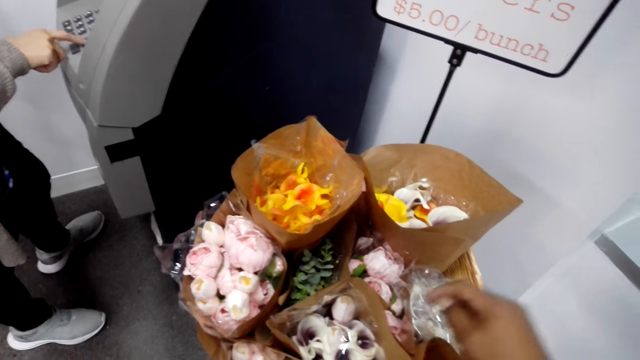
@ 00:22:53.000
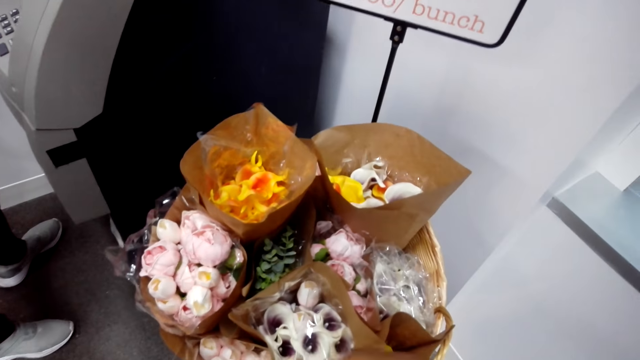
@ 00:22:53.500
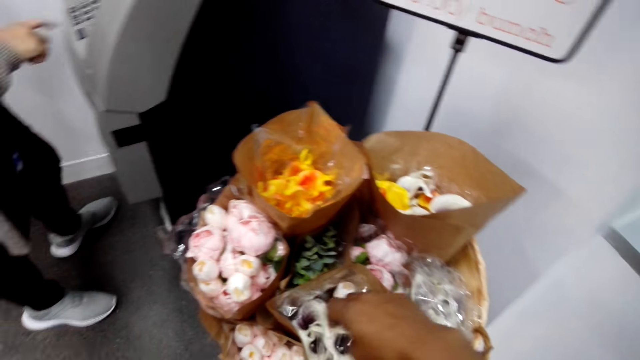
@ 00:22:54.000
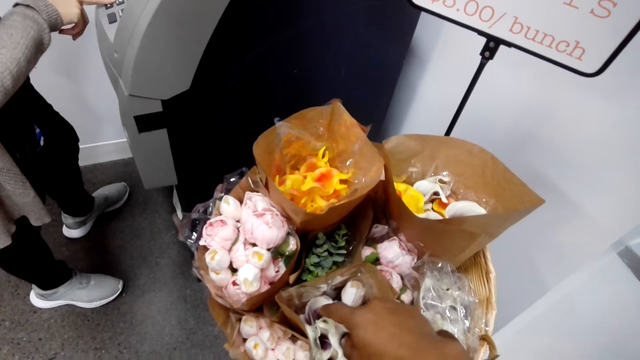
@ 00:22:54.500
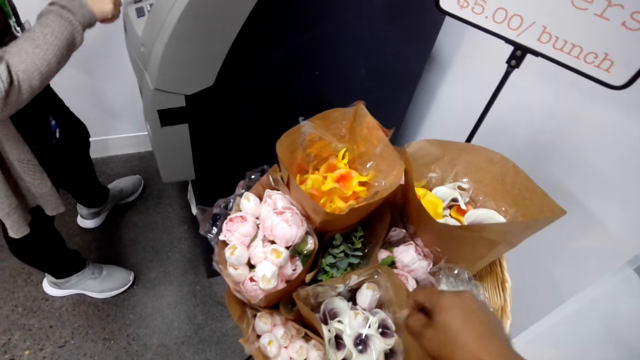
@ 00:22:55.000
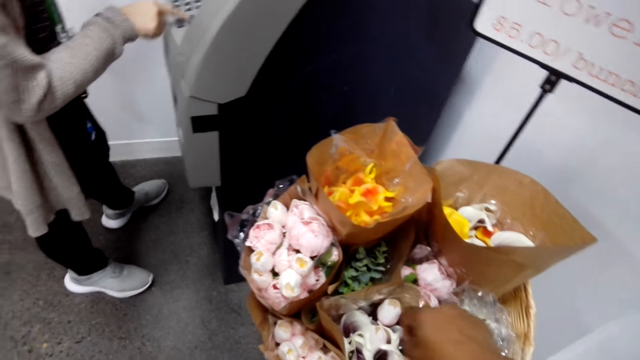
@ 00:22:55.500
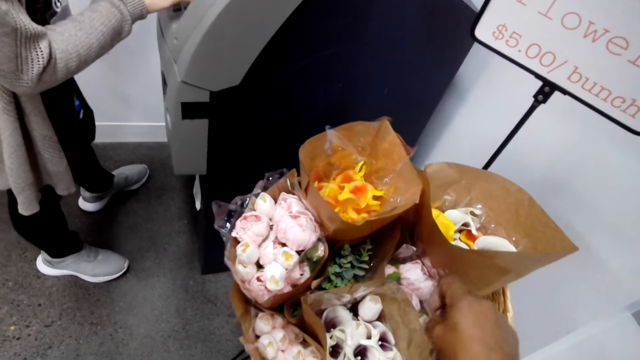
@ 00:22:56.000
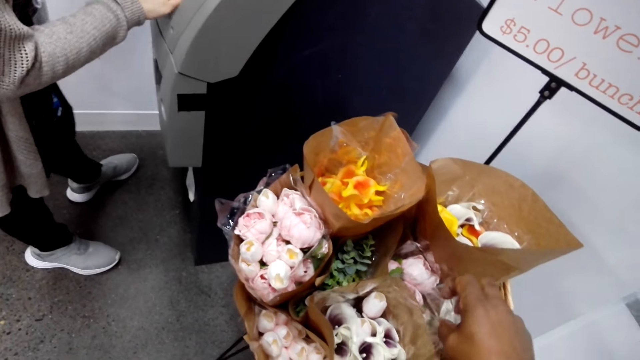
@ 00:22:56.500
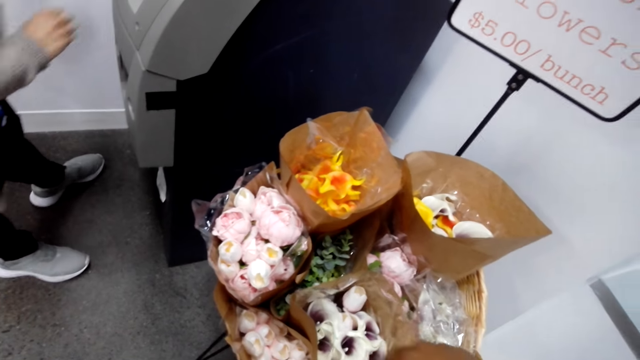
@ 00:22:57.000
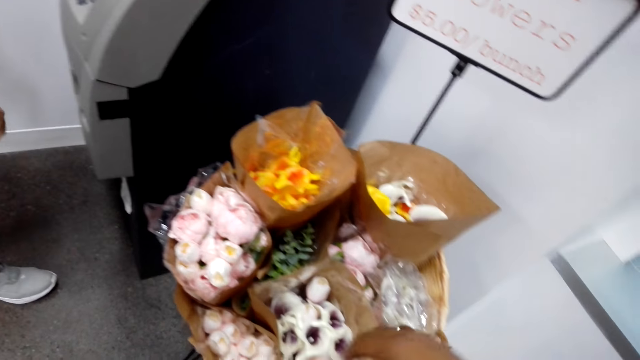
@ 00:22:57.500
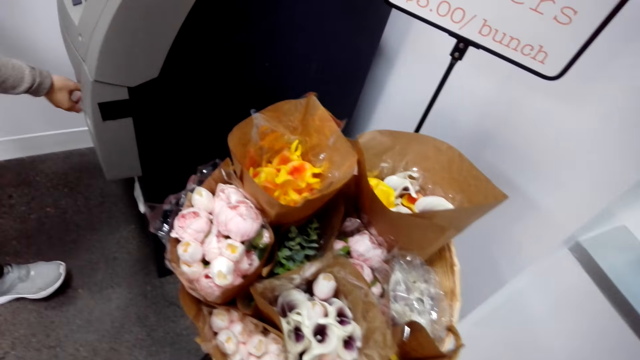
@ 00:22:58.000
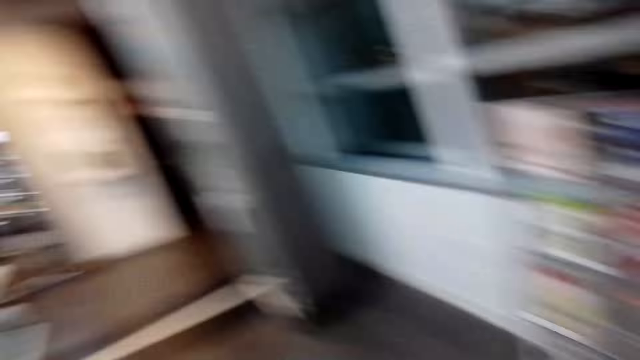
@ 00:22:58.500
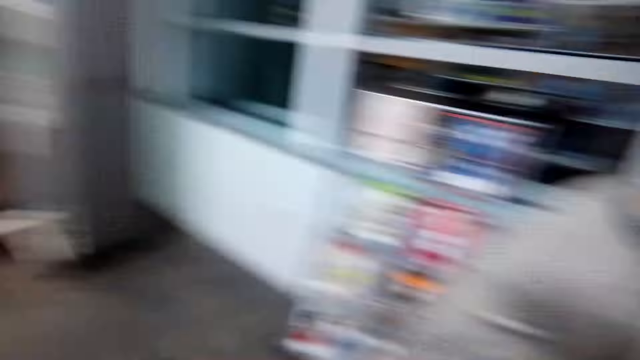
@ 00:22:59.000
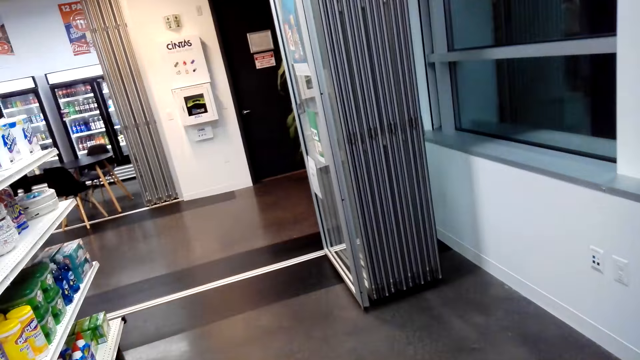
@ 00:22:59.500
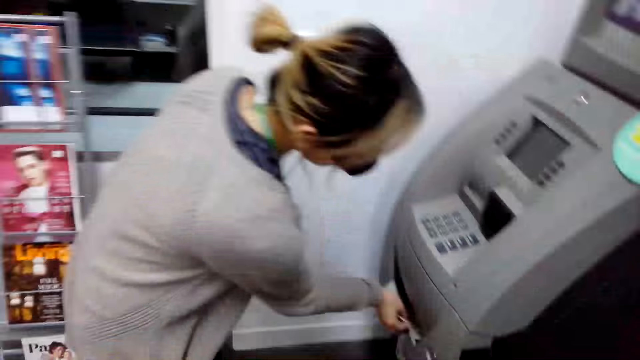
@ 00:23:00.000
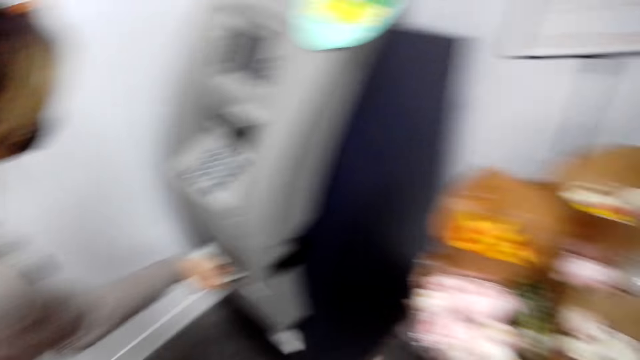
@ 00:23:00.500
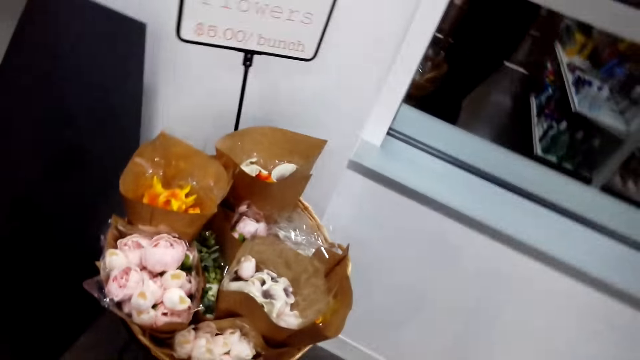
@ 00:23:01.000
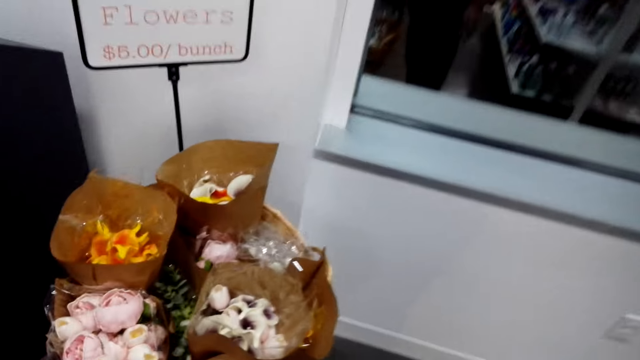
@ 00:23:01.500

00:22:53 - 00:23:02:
A man touches flowers. The camera wearer looks around the building.

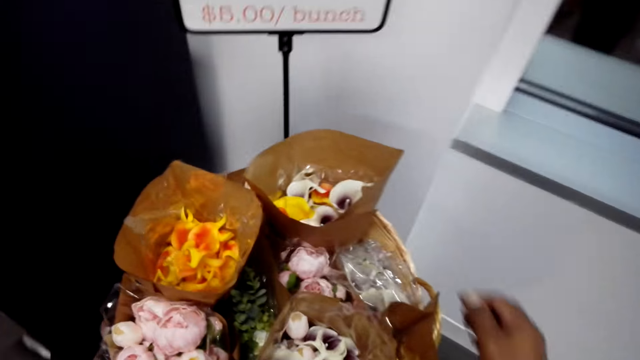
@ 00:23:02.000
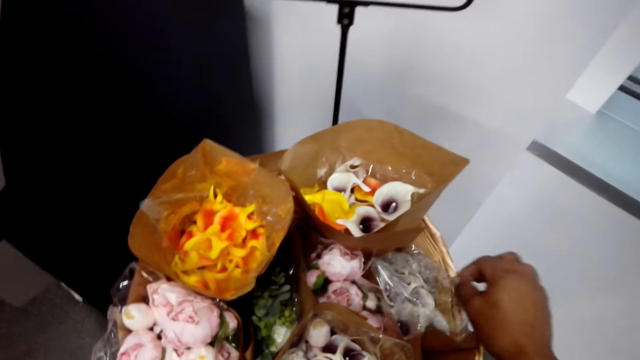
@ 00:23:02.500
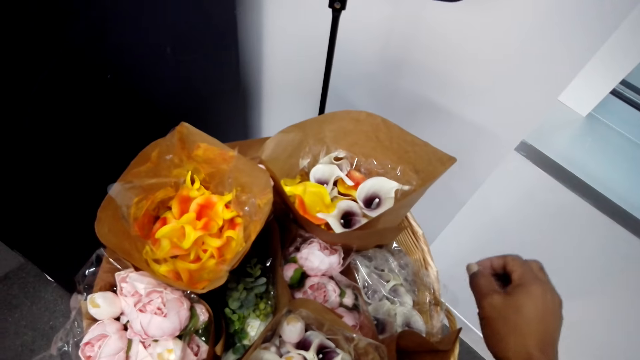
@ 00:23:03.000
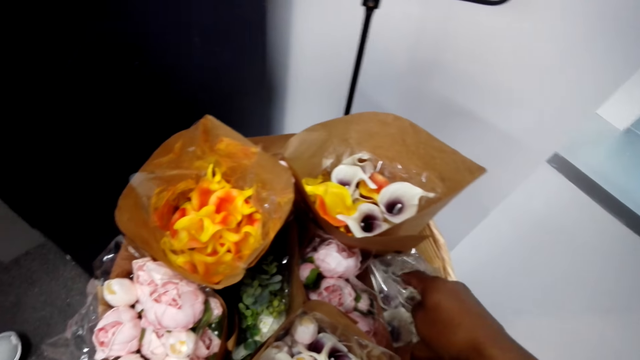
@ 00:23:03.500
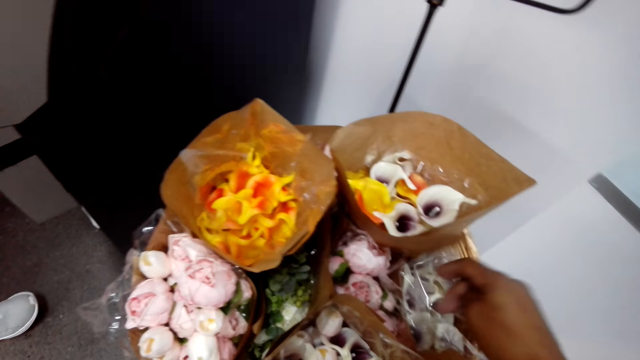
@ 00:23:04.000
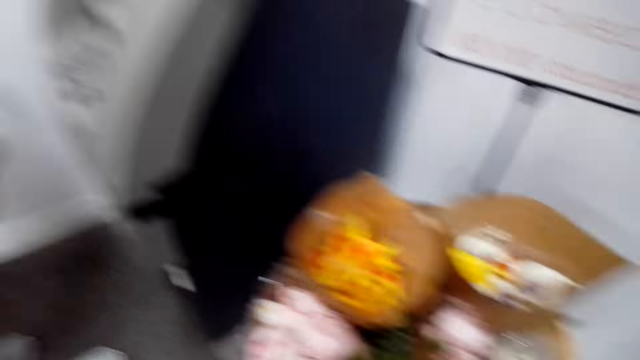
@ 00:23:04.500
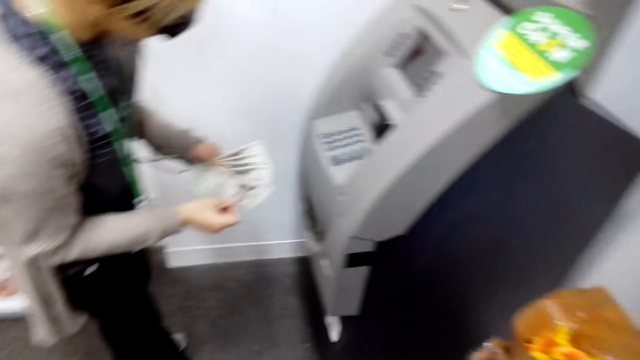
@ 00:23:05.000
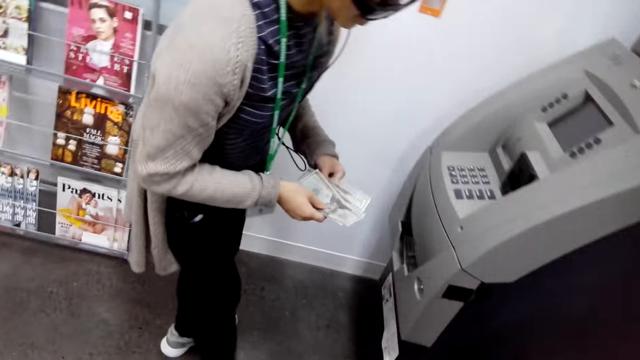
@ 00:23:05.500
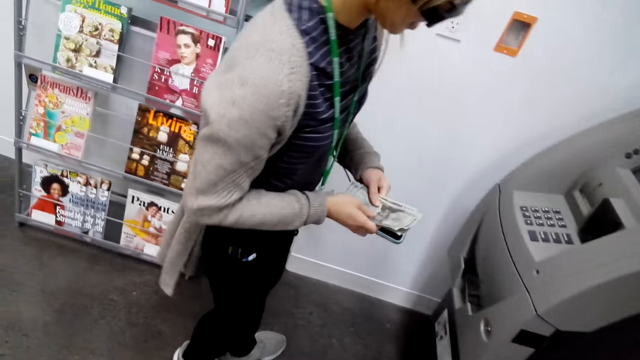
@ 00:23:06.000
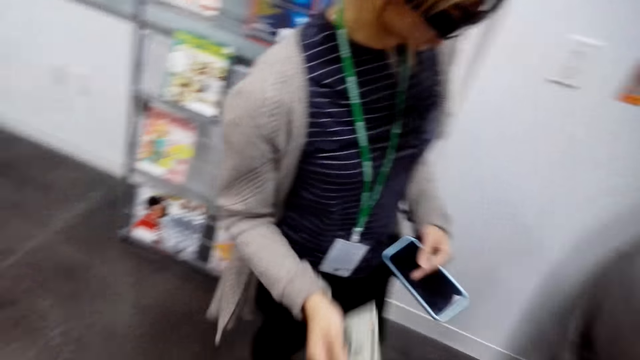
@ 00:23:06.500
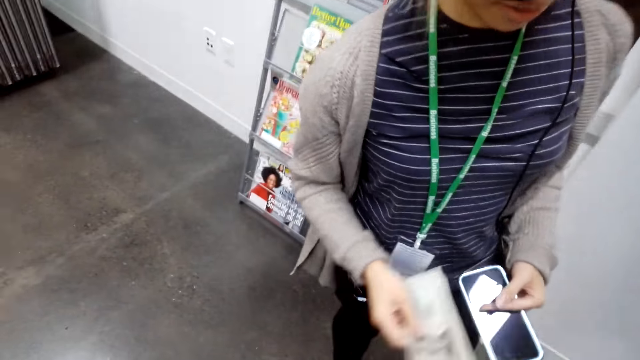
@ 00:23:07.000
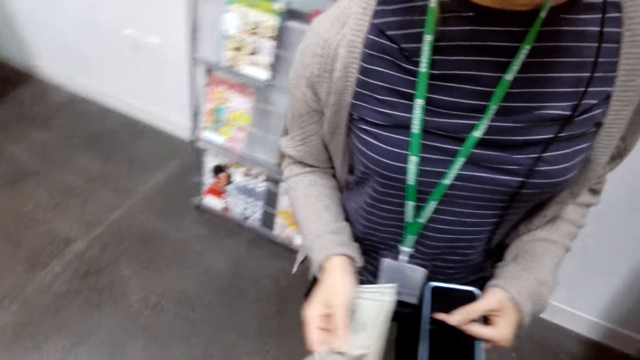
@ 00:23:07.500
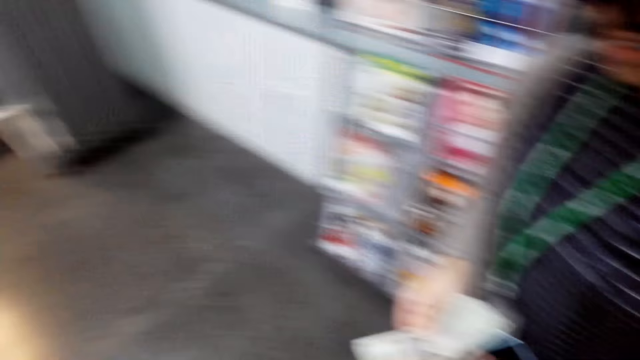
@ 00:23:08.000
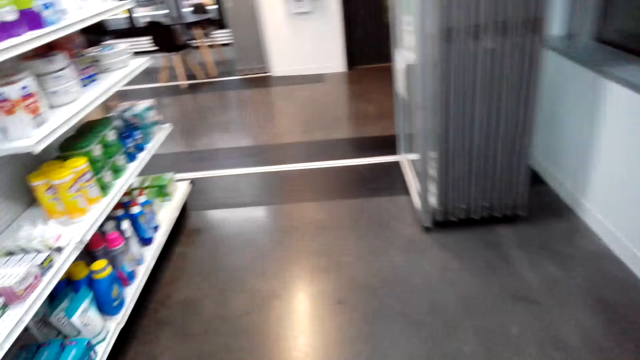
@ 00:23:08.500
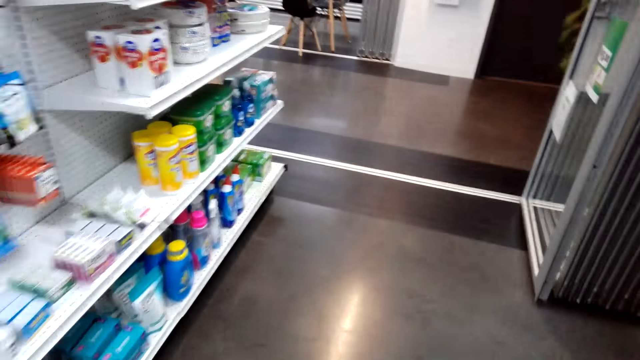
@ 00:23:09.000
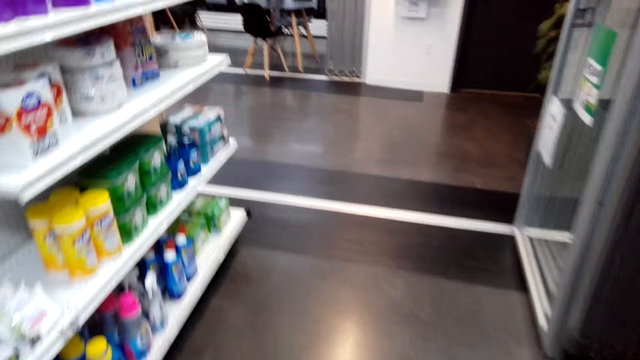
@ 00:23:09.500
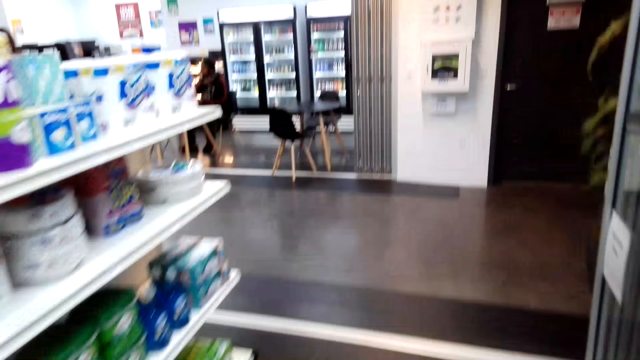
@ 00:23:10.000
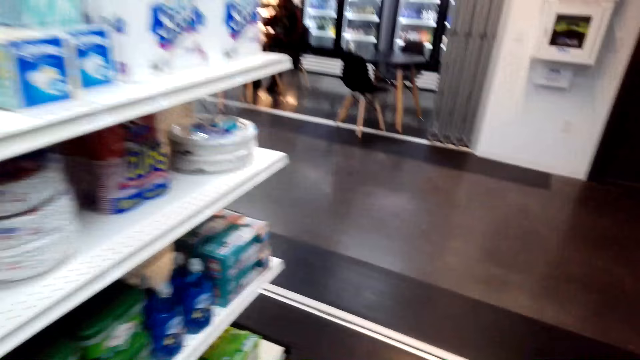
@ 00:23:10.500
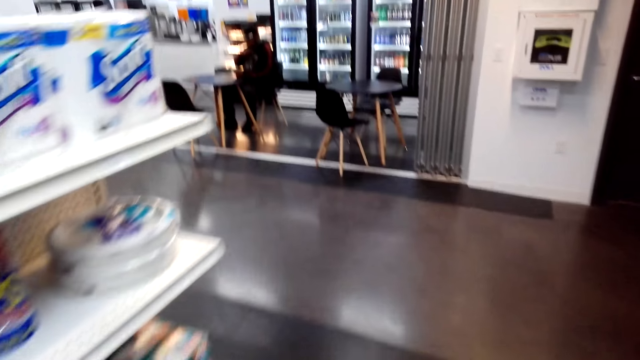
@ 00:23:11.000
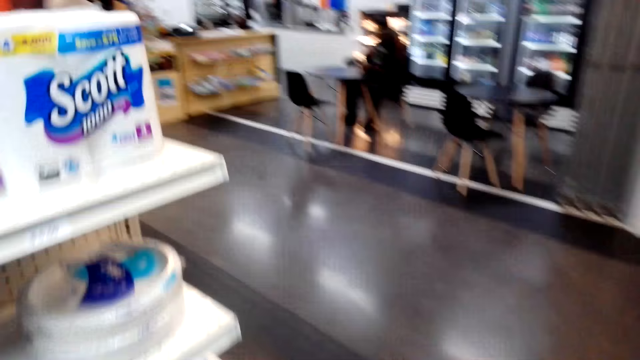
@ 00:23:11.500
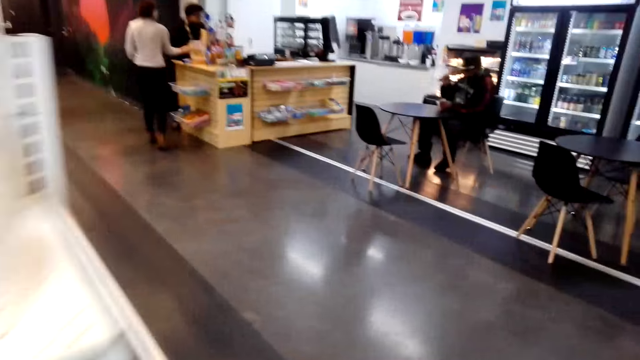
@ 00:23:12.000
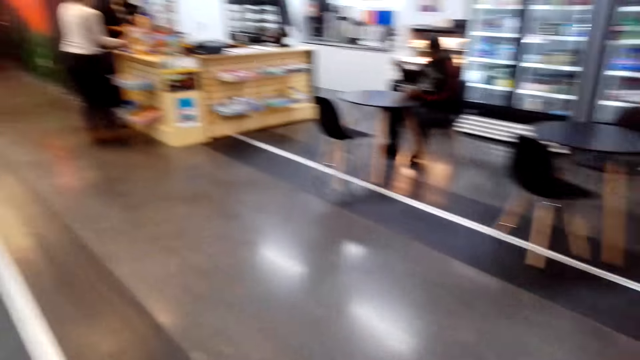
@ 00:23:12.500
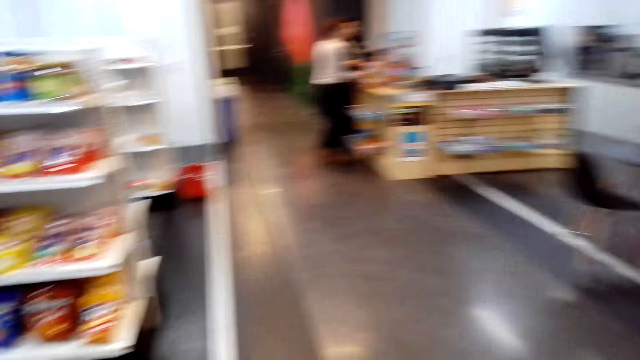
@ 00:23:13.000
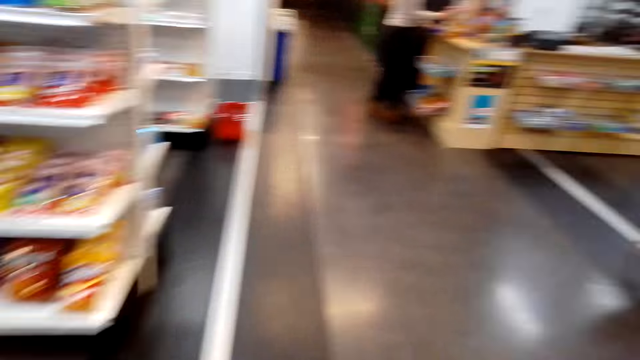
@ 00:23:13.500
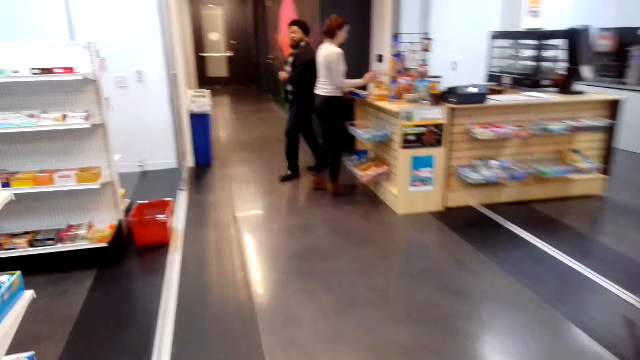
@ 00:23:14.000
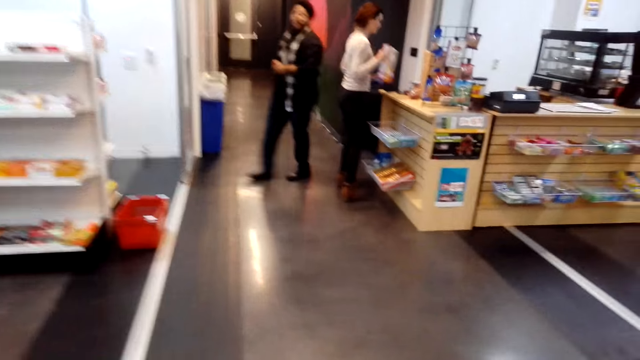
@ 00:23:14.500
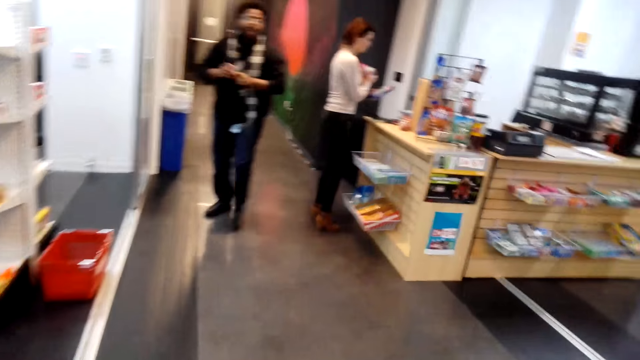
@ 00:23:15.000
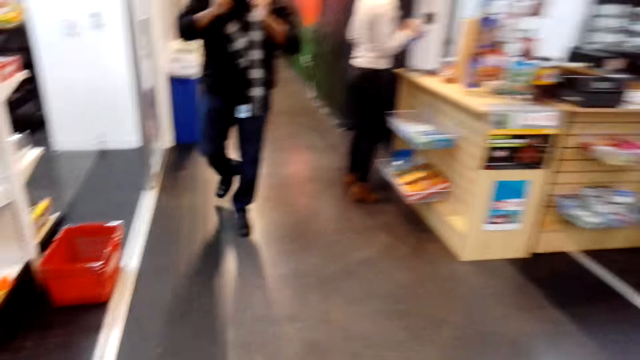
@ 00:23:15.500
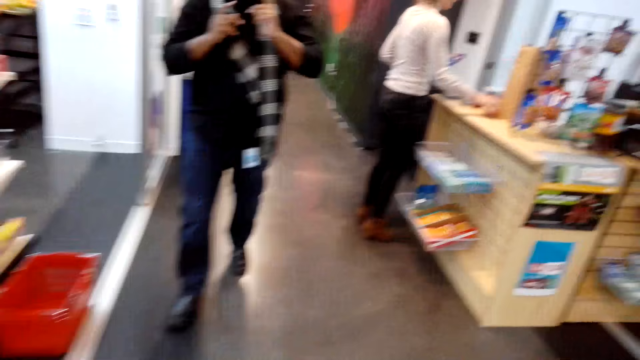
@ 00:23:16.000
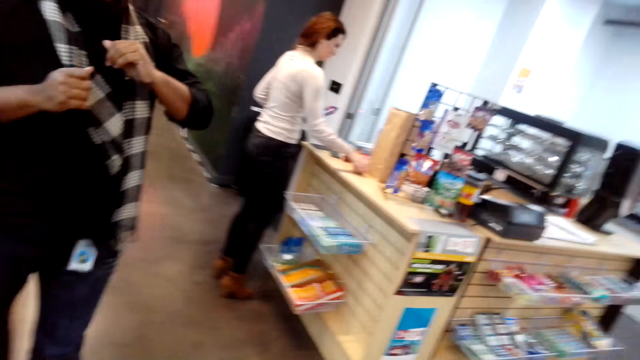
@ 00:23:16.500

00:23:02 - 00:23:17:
A man touches flowers. The camera wearer touches a polythene paper. A woman counts money. The camera wearer looks around and walks around the building. The man walks towards the camera wearer.
